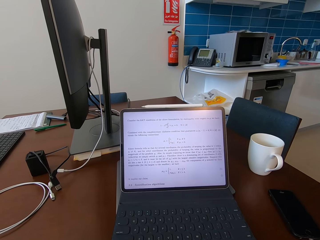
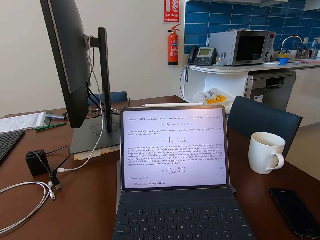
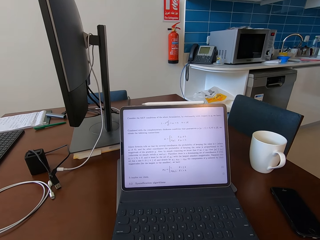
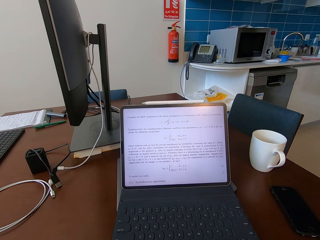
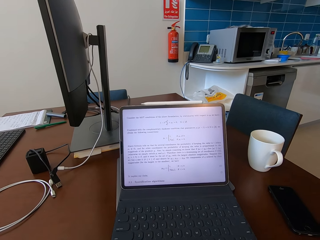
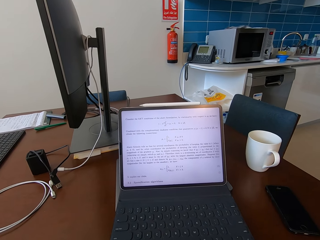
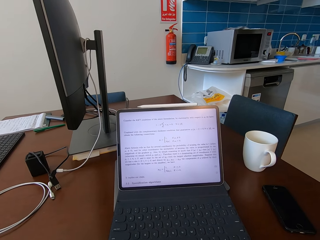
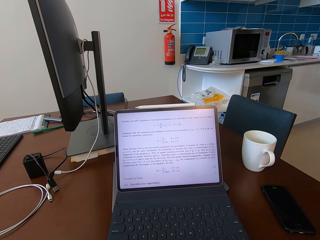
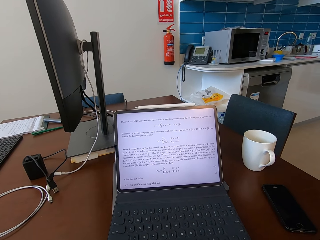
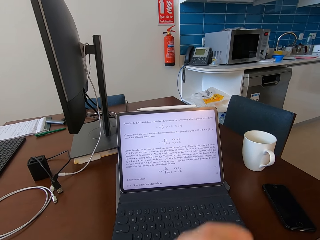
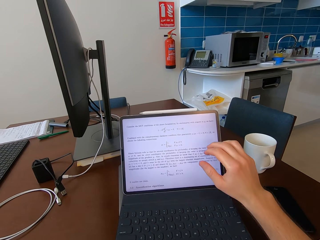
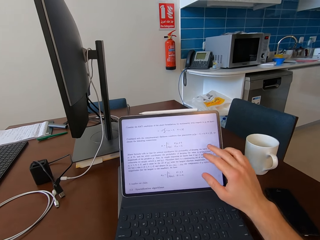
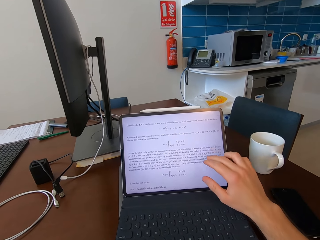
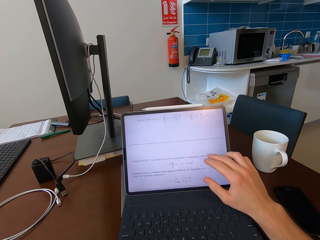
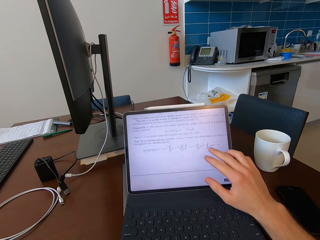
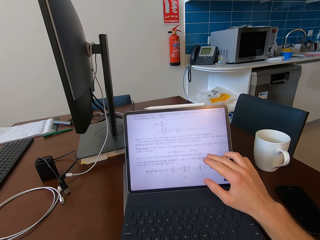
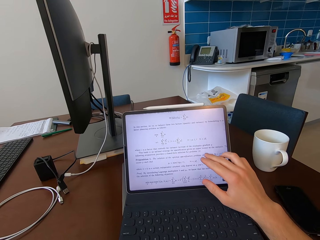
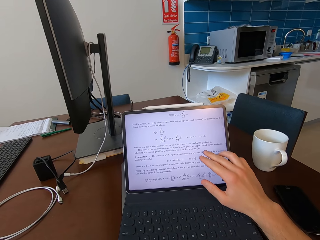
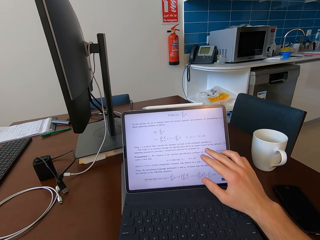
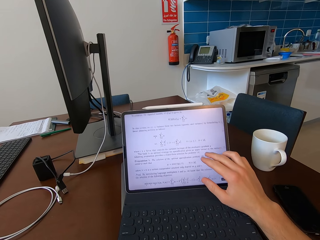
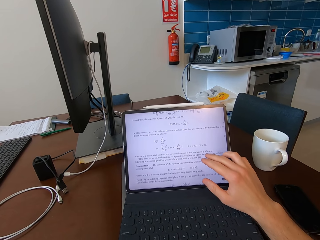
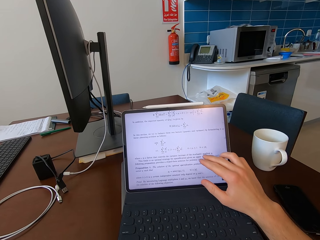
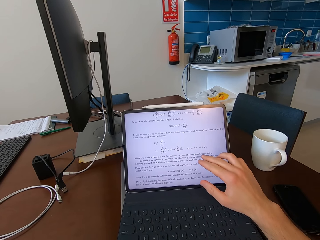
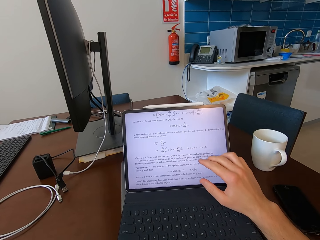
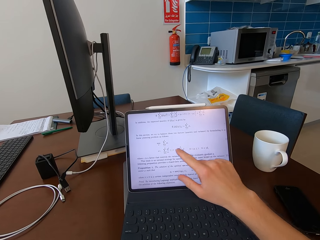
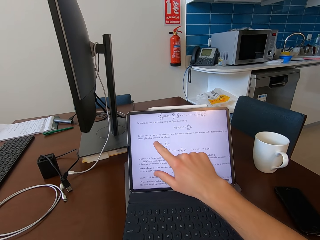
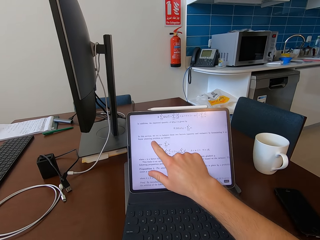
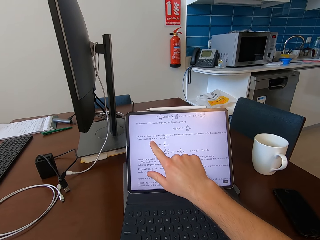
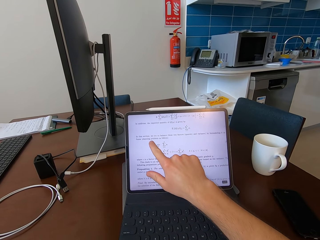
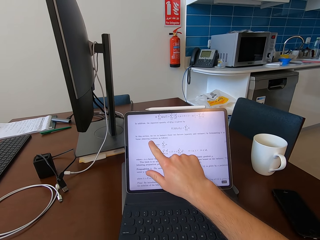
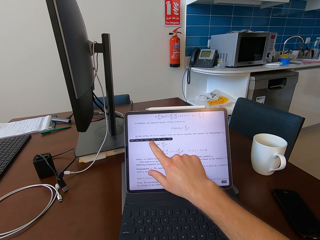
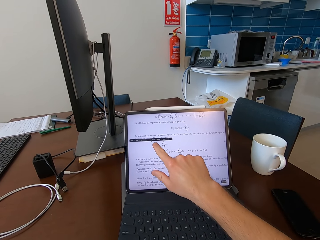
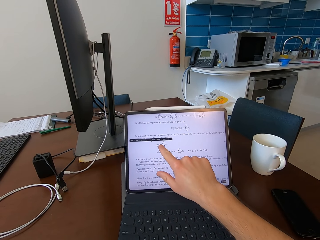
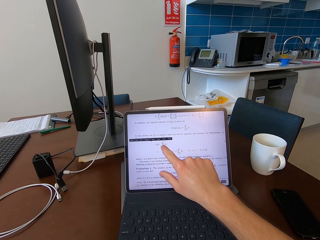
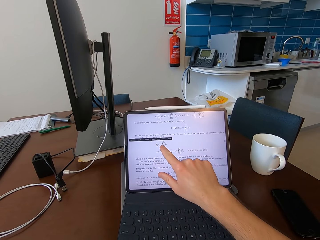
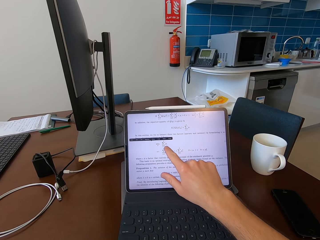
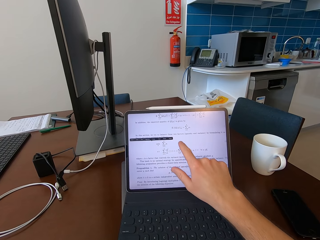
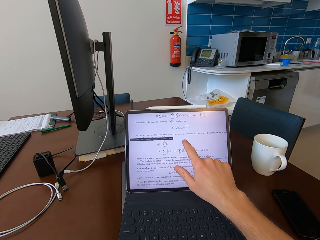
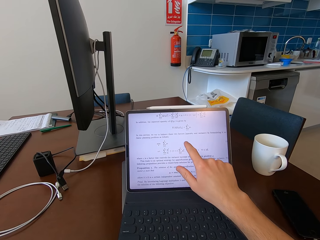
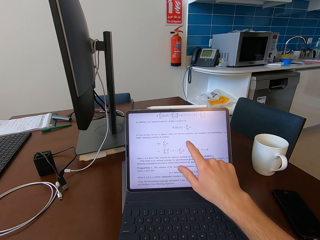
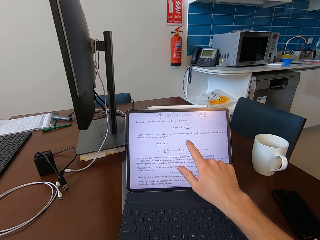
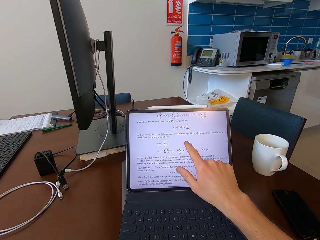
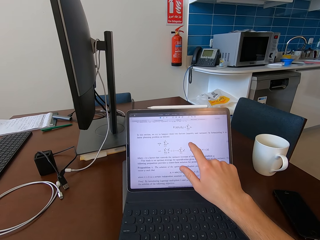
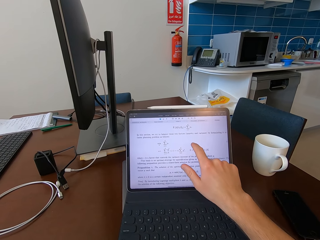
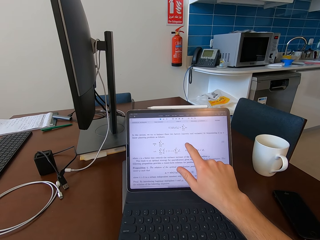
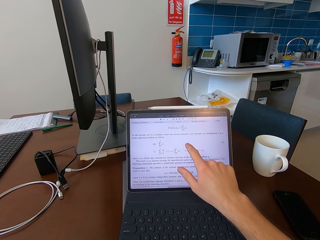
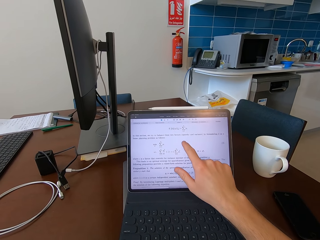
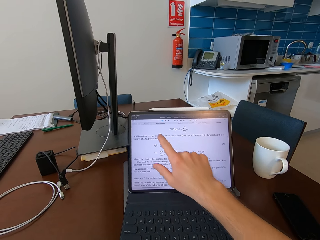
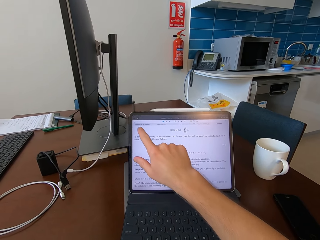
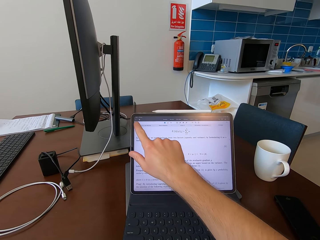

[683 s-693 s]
The camera wearer touches the tablet or laptop on the table with his right hand. He scrolls on the laptop screen.

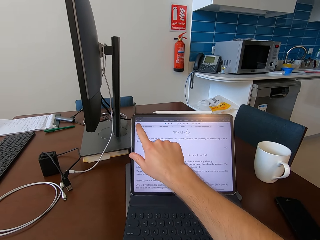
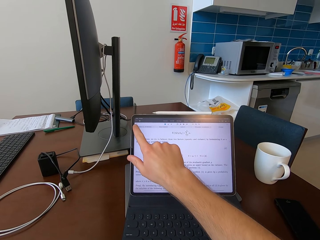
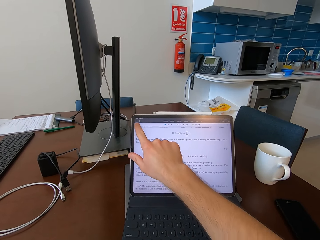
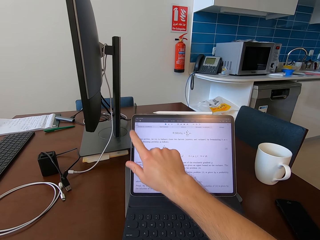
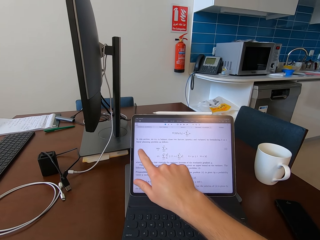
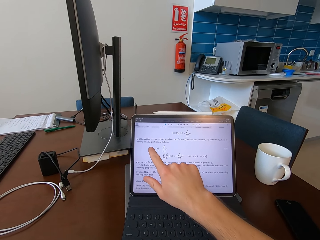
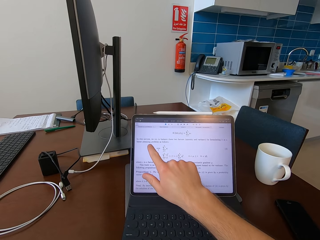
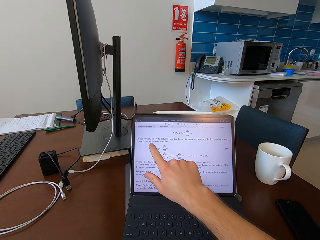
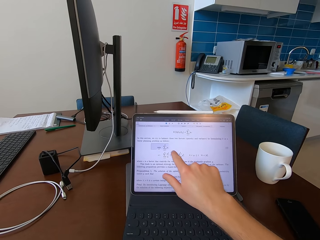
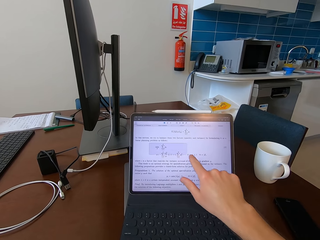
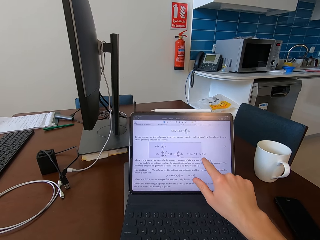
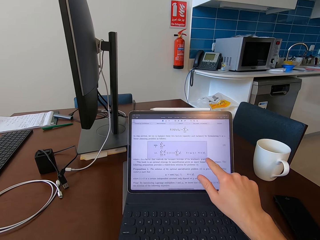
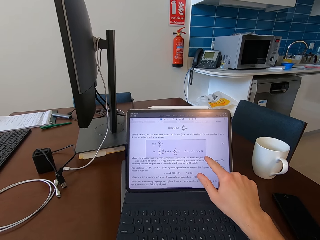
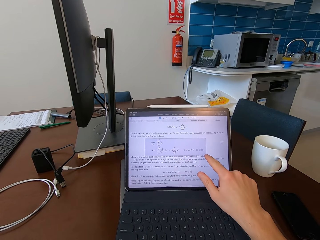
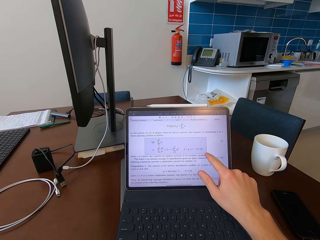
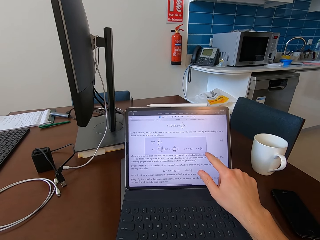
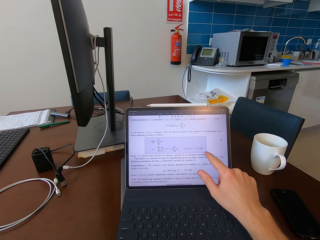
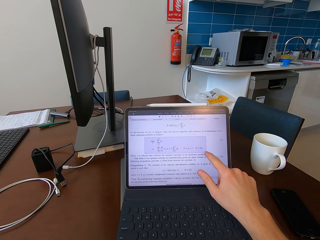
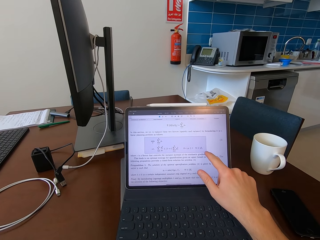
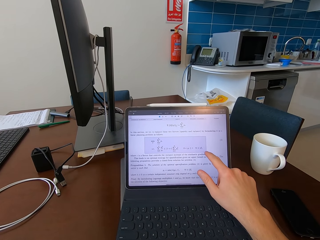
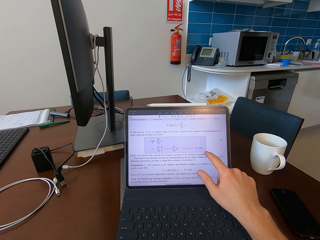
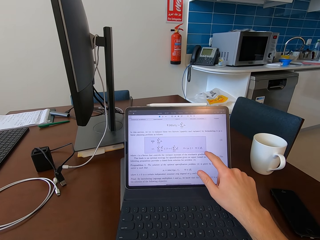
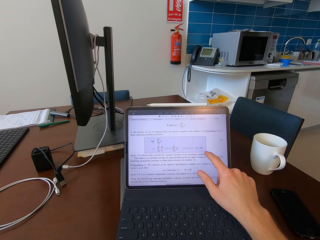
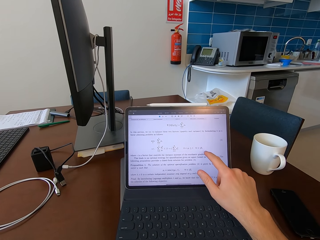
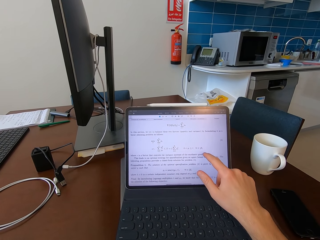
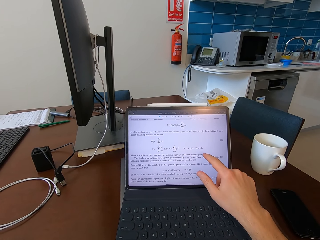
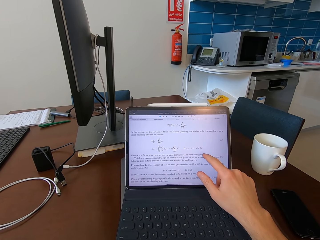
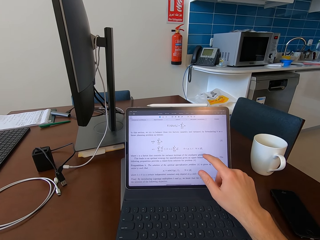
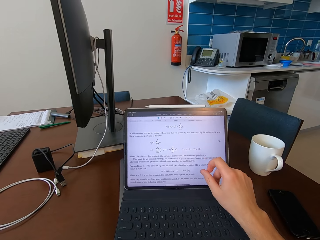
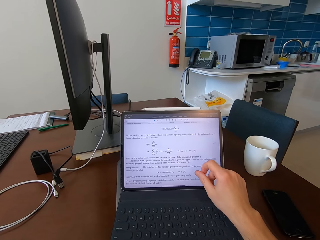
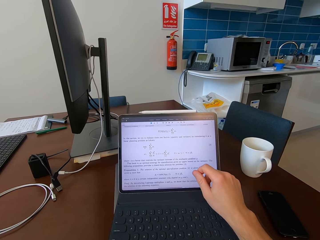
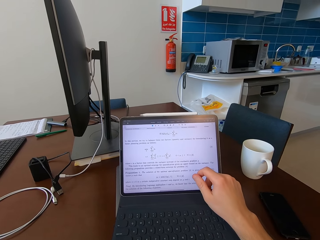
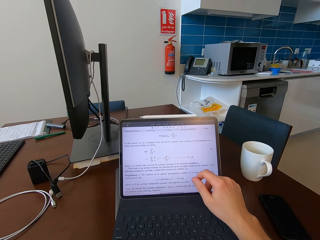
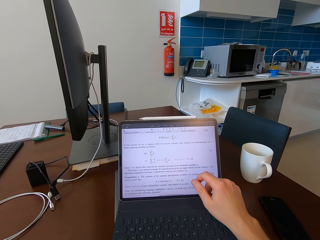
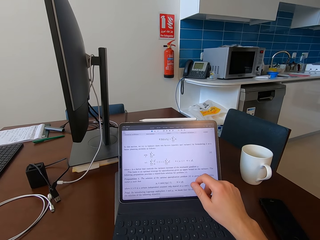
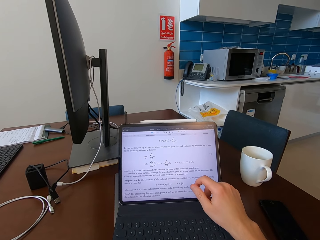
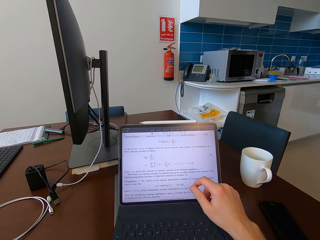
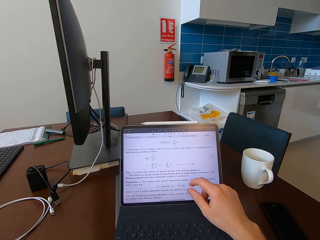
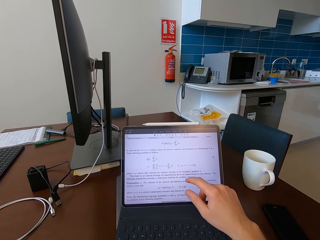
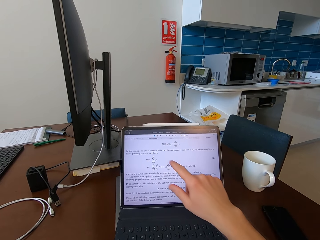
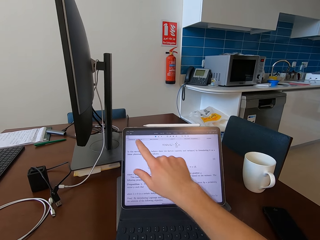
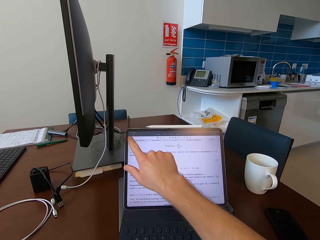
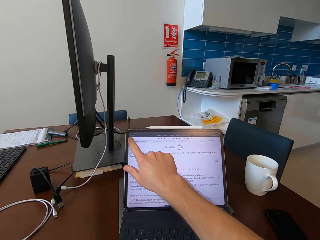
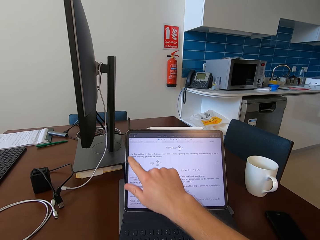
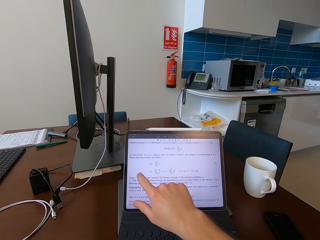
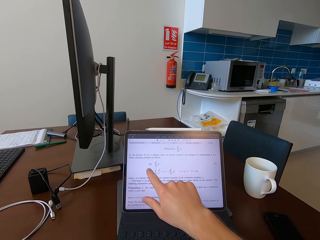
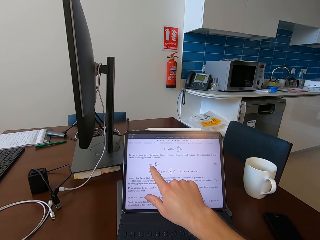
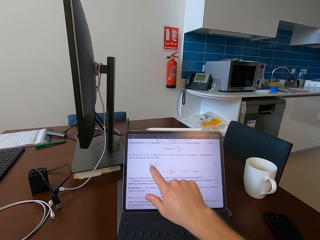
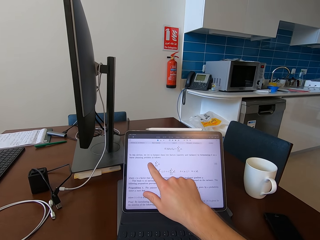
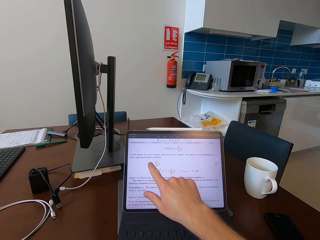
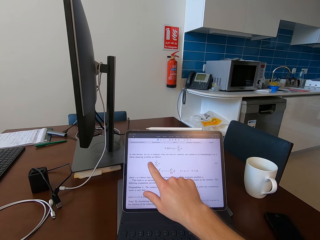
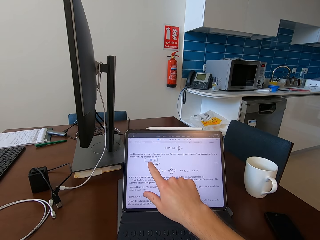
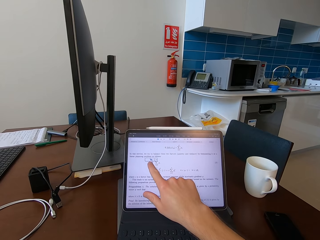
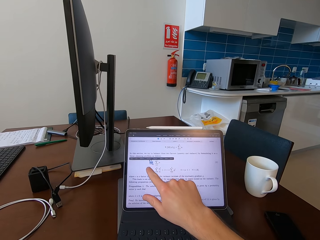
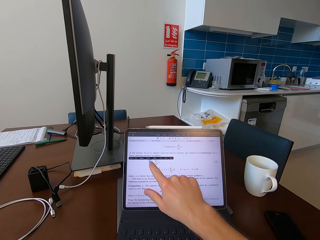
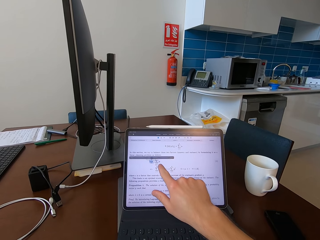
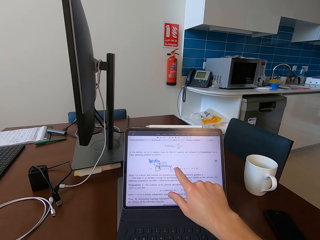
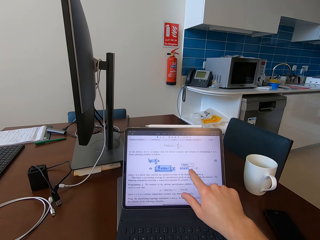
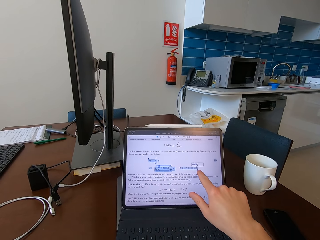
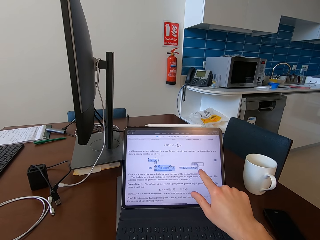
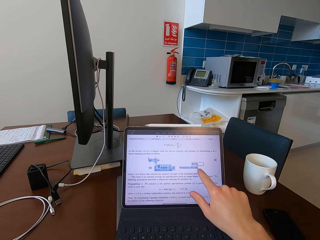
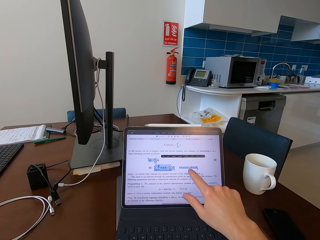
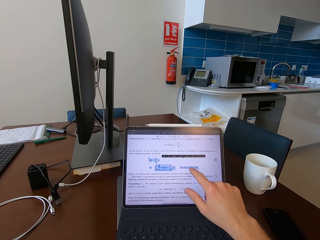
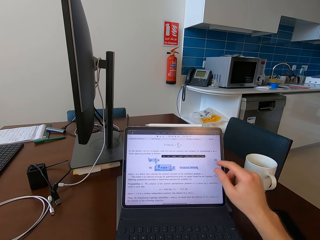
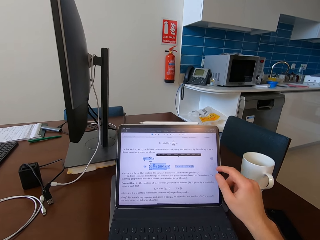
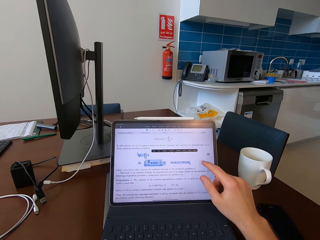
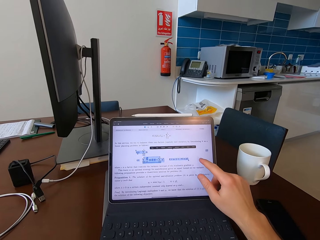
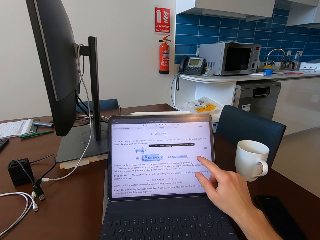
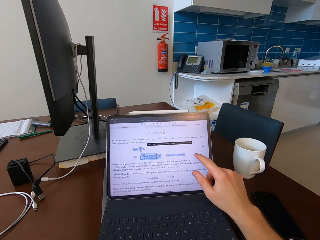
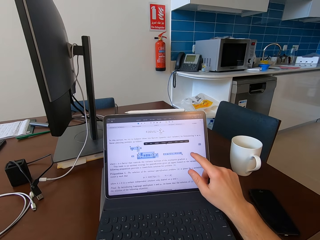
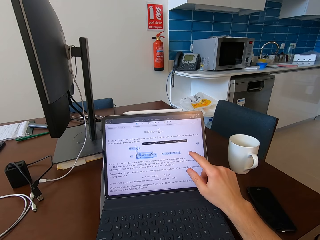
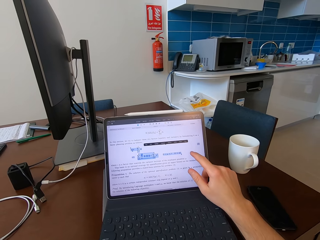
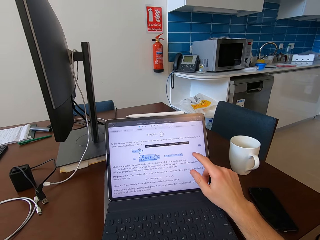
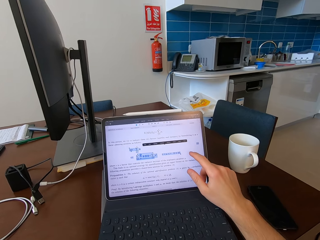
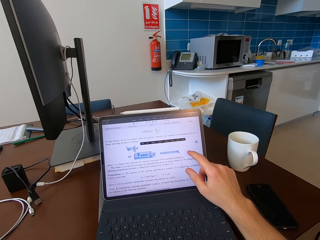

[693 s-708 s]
The camera wearer moves the index finger on the laptop screen.
